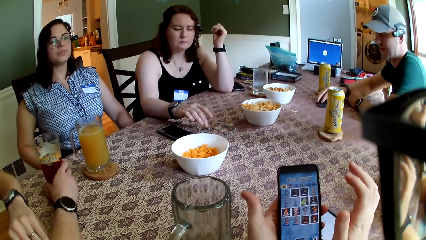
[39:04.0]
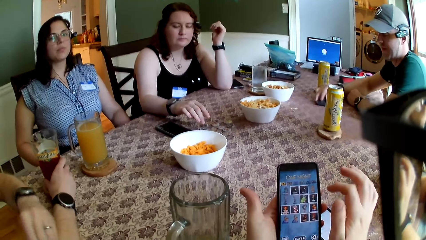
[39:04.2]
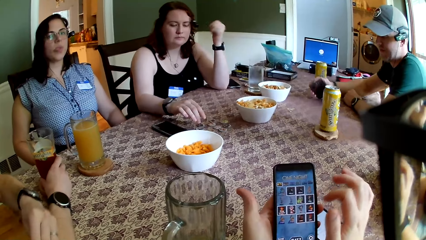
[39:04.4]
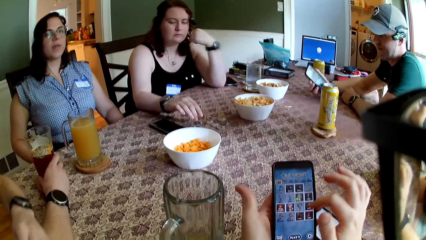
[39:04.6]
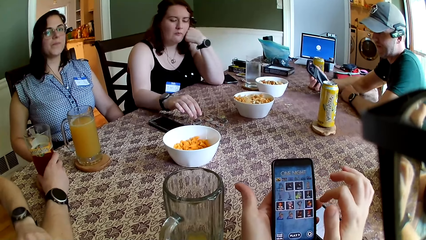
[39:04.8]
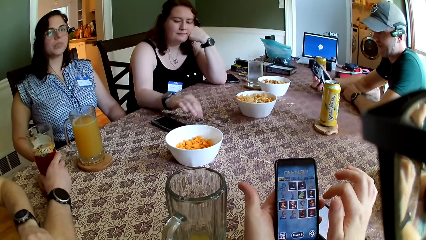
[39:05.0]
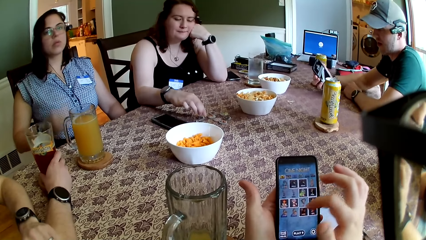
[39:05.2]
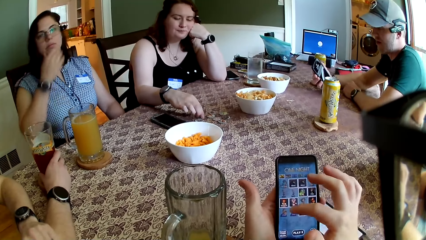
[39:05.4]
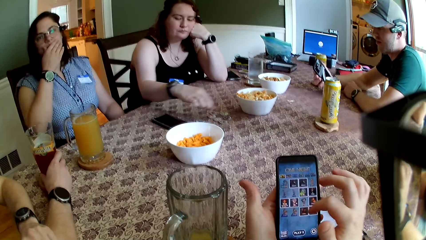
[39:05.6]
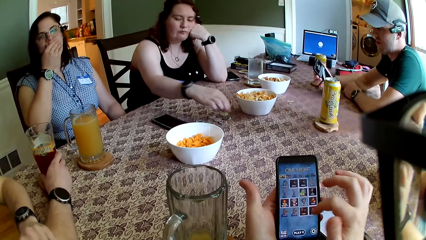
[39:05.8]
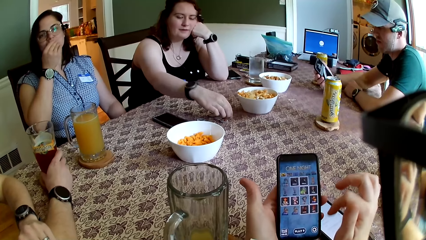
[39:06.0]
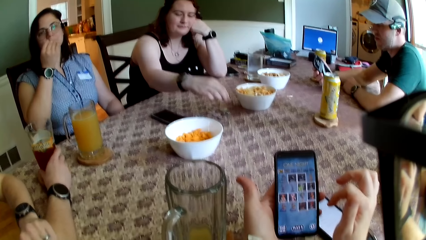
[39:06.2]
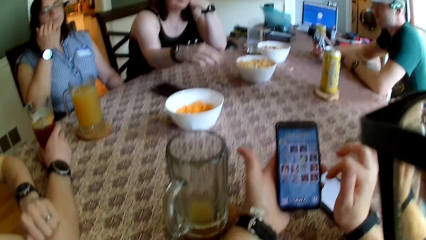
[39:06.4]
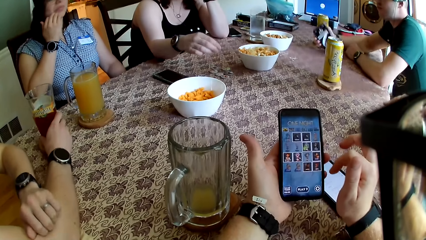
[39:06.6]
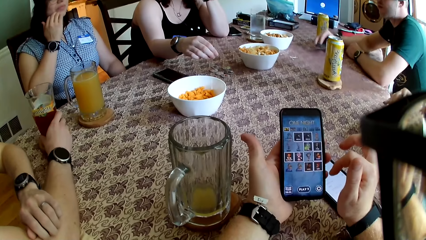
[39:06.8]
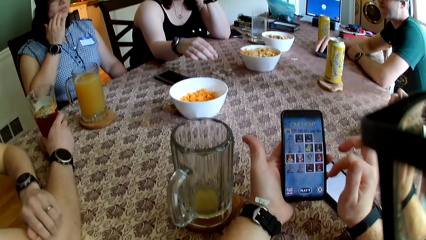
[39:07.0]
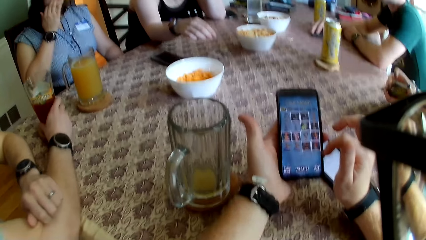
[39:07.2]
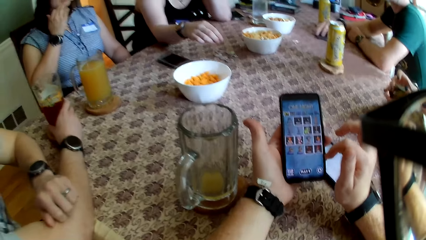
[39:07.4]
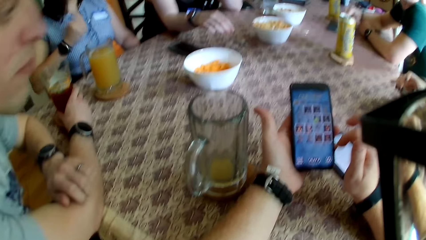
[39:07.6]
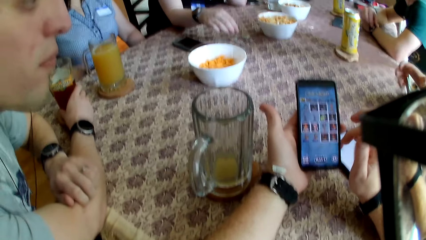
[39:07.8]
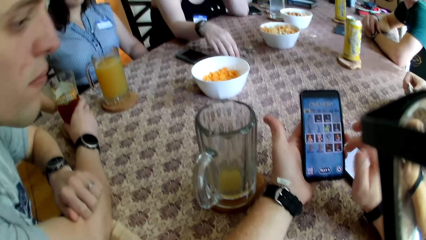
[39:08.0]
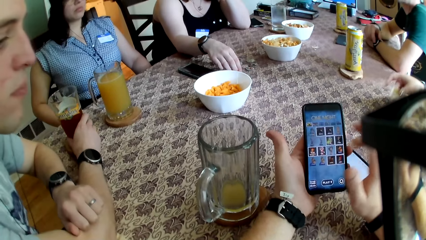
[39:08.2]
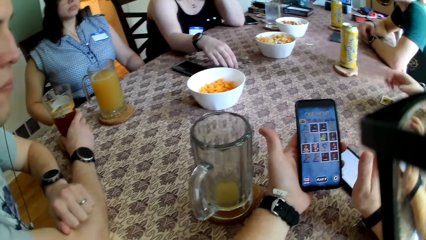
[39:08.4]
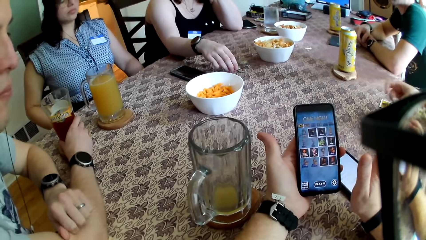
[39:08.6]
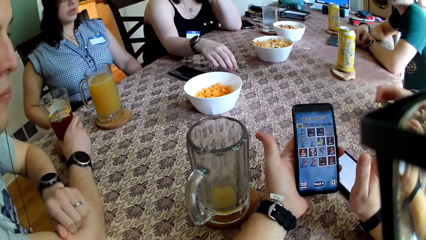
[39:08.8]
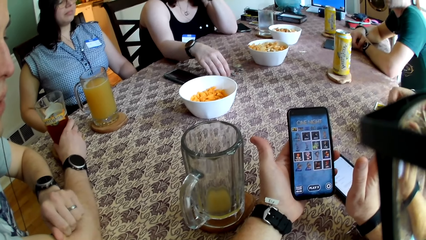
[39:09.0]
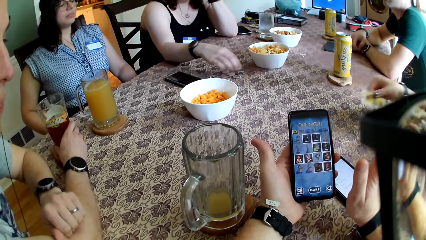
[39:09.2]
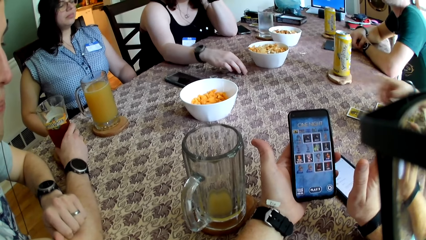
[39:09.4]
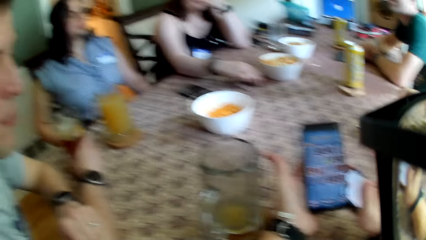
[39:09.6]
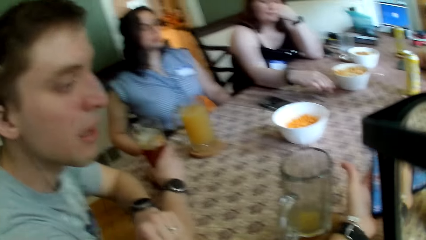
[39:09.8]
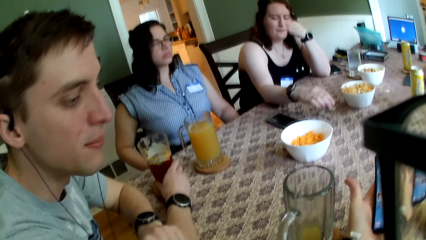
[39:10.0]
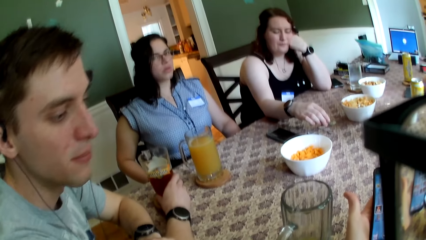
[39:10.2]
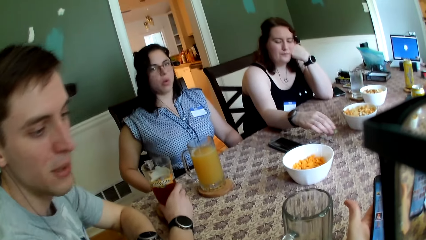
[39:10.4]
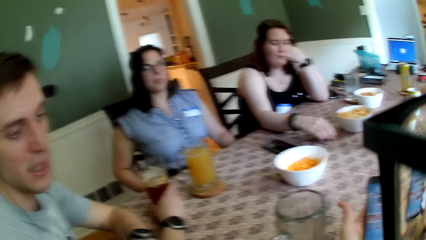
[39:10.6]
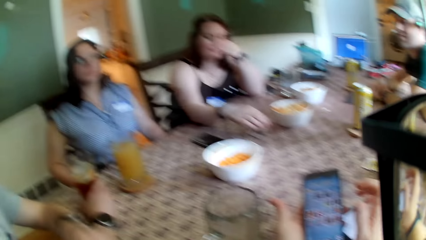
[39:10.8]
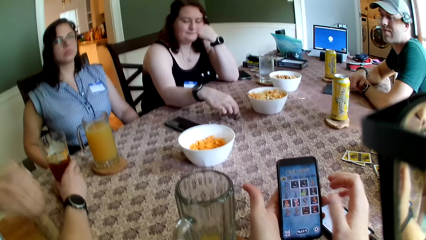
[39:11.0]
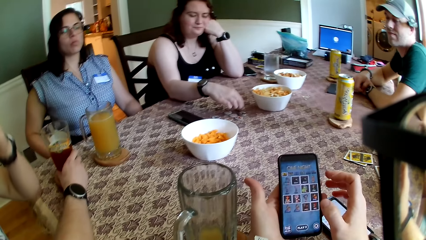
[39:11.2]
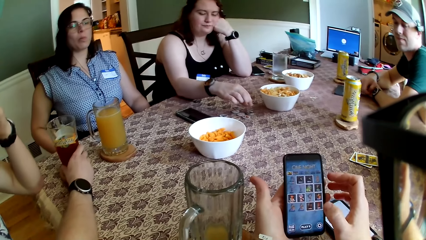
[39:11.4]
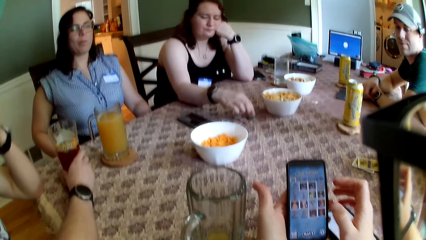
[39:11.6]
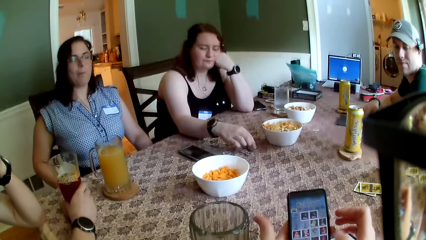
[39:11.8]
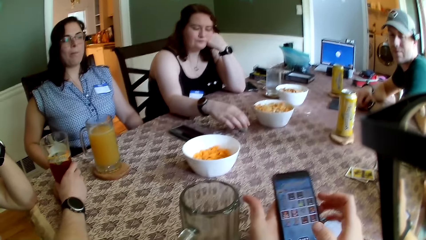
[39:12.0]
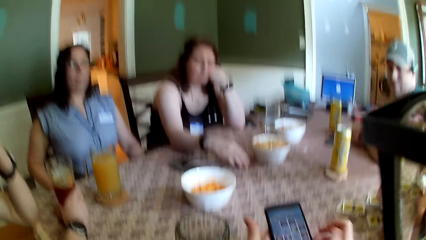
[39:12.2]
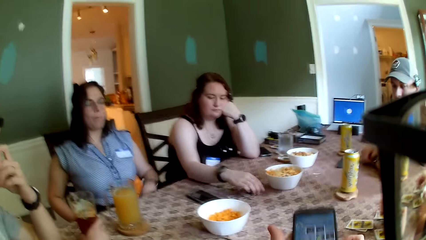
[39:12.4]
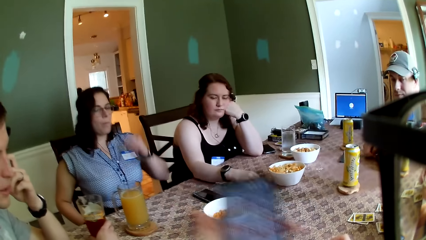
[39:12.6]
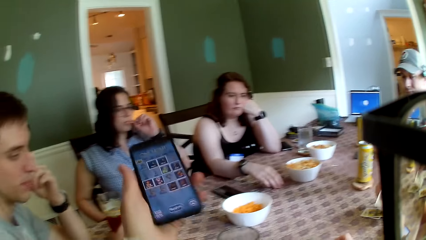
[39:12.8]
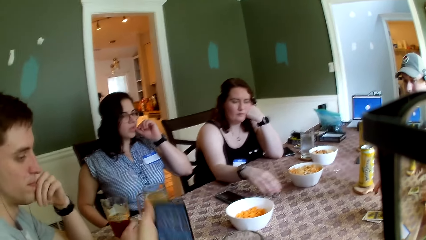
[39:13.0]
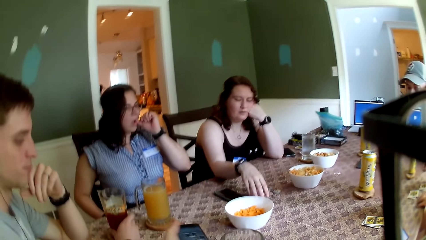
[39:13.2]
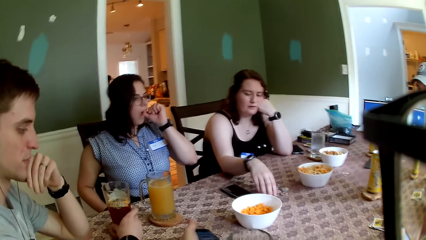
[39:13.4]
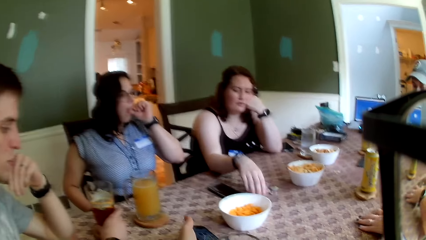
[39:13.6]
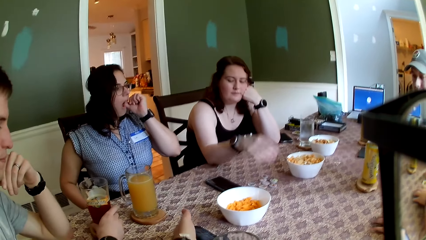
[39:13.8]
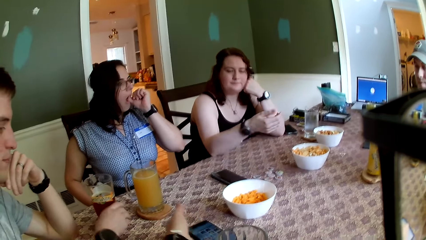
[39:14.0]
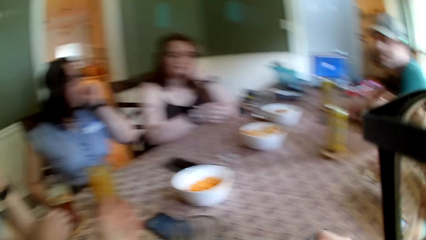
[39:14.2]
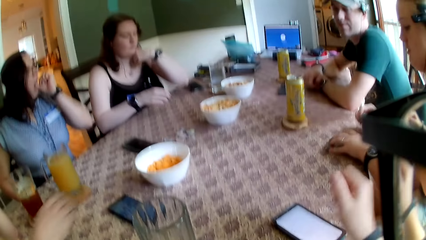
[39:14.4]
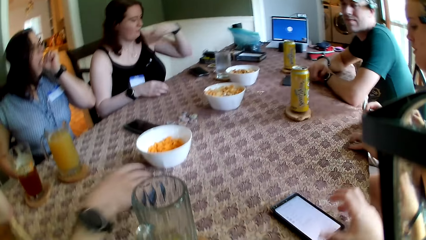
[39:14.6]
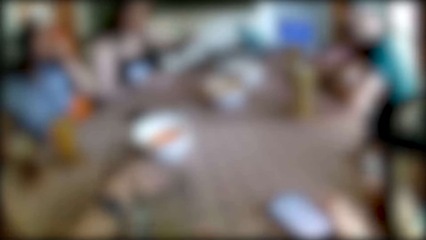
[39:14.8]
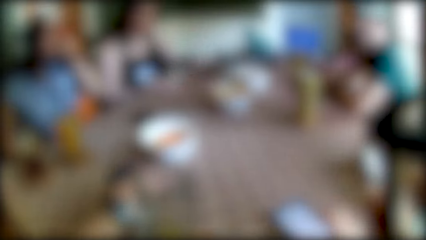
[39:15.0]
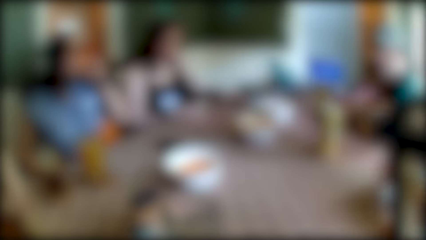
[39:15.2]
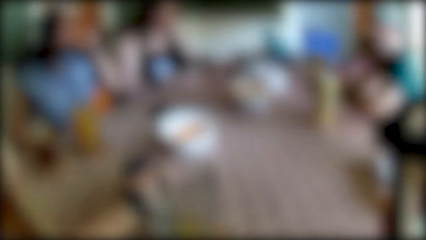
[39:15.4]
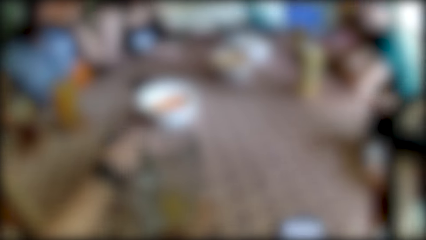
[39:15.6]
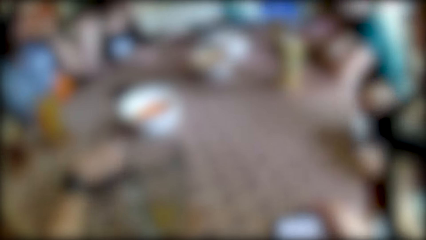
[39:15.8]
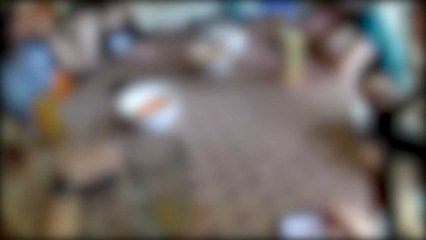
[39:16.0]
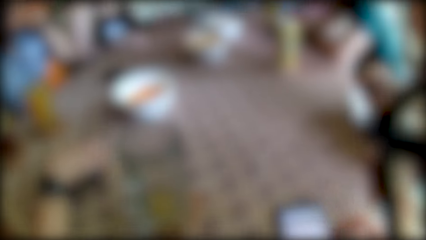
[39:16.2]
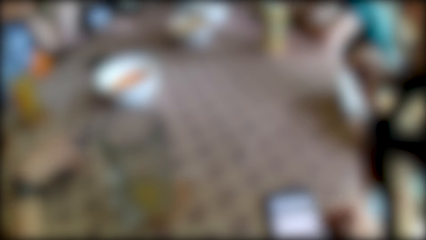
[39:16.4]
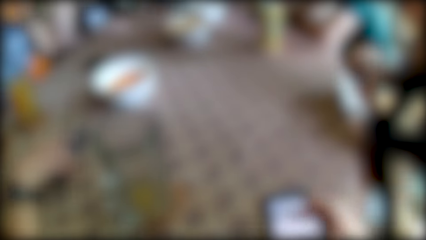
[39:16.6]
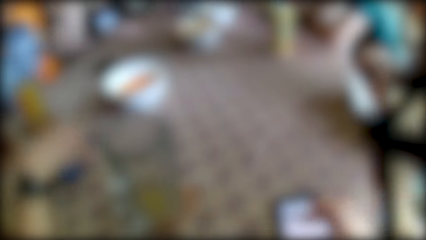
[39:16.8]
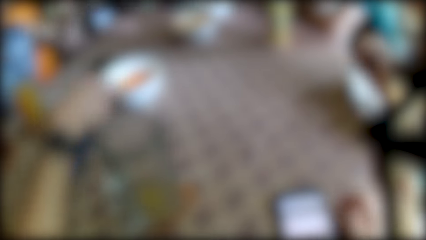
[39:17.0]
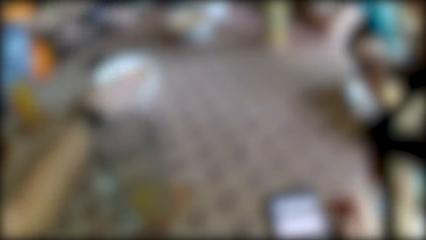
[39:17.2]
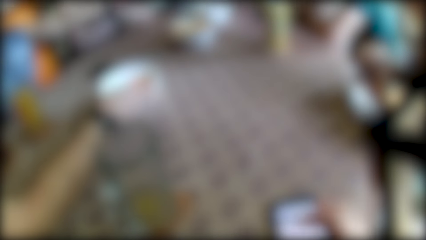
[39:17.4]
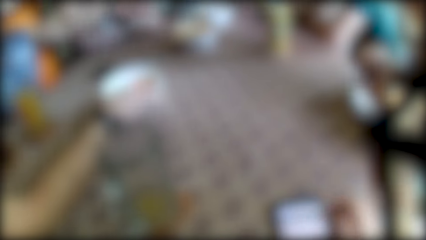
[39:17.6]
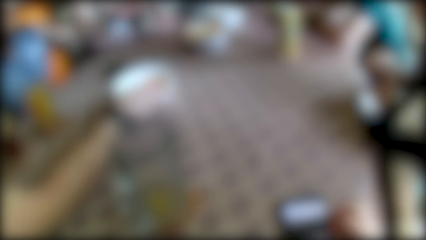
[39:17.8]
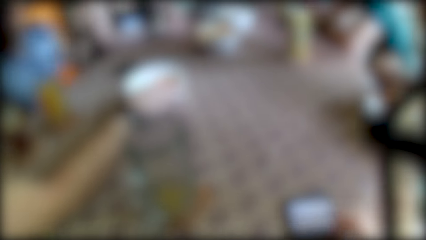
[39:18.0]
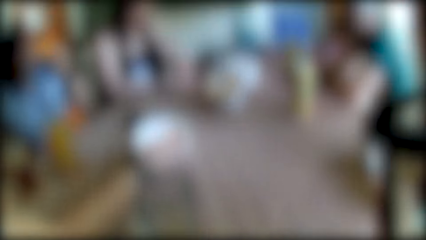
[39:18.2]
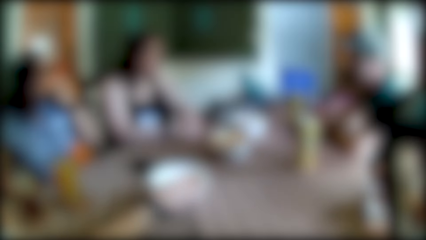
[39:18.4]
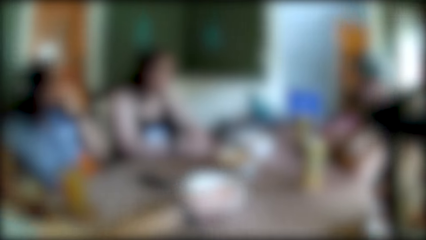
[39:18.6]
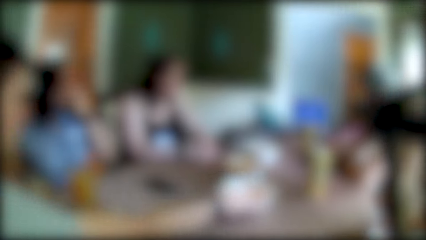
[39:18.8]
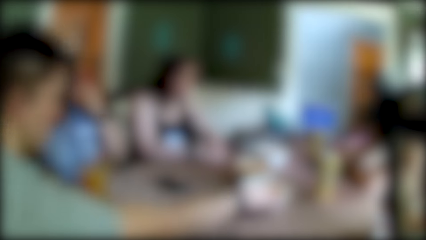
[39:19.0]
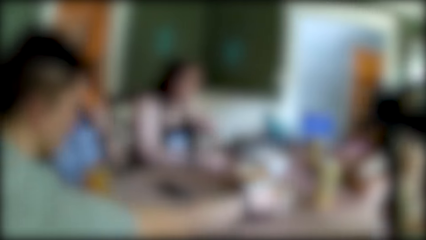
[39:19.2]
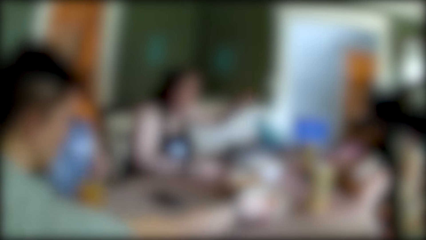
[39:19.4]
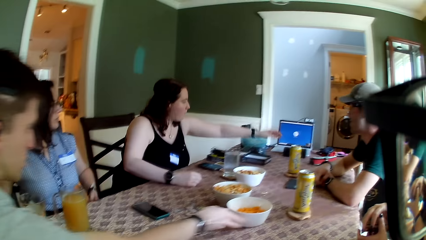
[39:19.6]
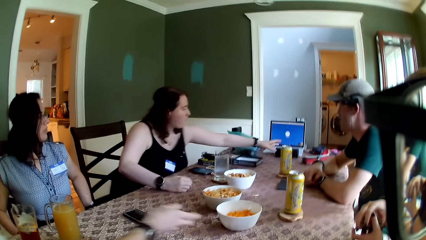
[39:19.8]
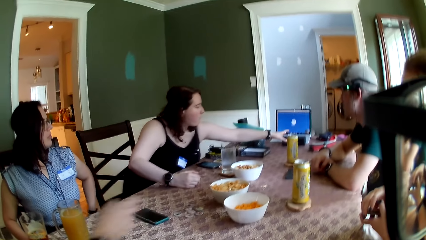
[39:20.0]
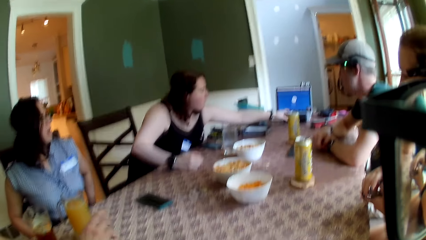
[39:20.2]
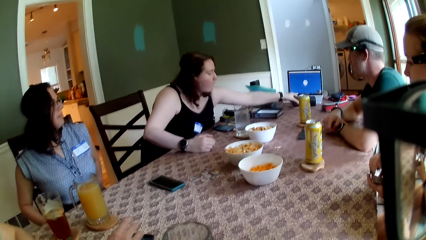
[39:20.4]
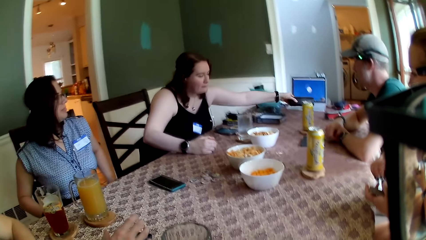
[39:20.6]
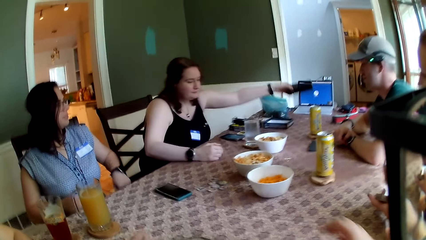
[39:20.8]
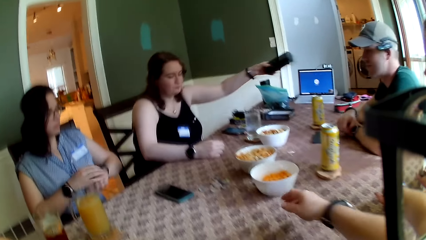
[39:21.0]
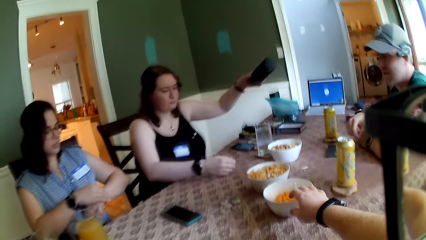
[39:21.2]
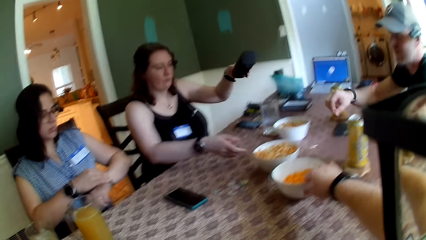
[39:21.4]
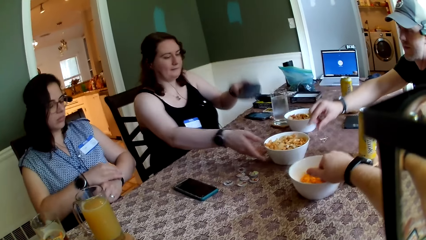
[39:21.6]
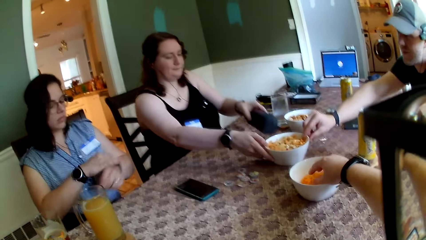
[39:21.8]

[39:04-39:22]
A man picks up a phone from the table with his right hand. A woman adjusts the tokens on the table with her right hand. The man drops the phone on the table with his right hand. The camera wearer drops the phone on the table with his left hand. He operates the phone. Another man moves the bowl on the table with his right hand. The woman picks up the bluetooth speaker from the table with her left hand.
